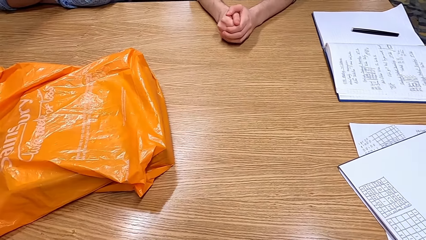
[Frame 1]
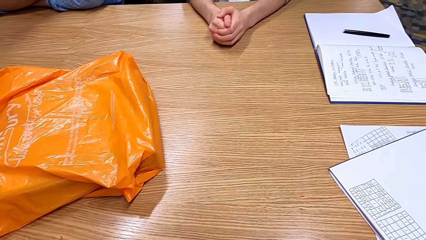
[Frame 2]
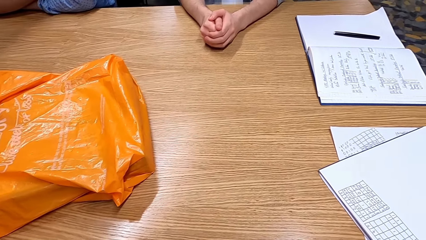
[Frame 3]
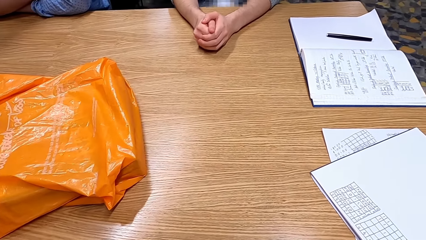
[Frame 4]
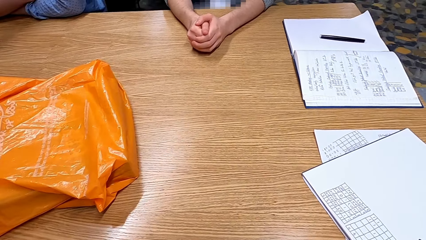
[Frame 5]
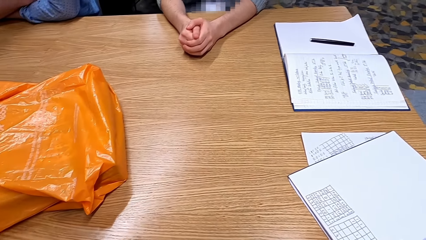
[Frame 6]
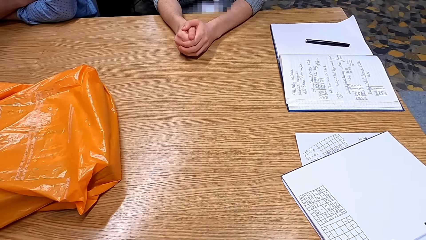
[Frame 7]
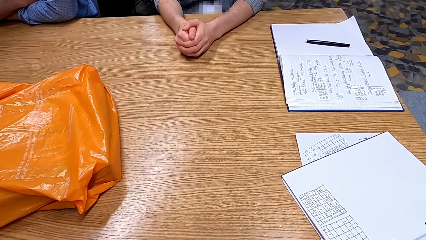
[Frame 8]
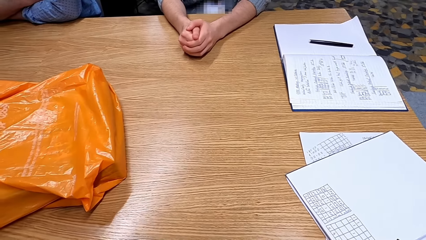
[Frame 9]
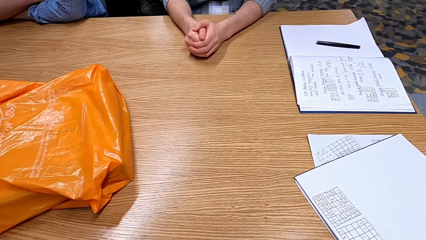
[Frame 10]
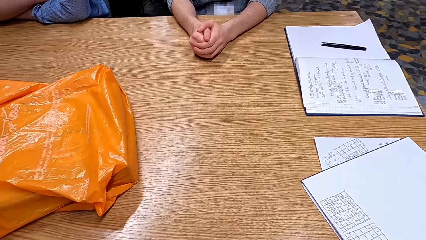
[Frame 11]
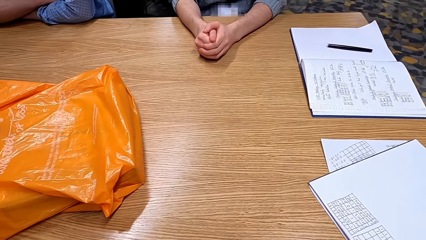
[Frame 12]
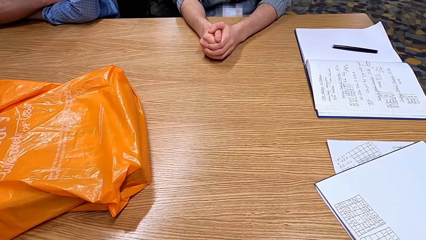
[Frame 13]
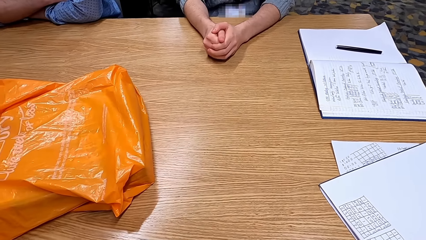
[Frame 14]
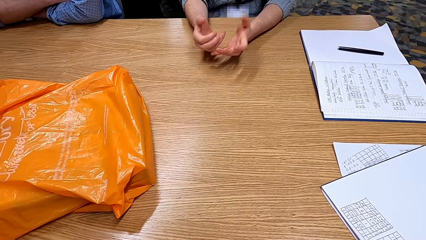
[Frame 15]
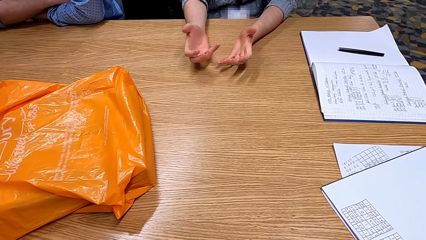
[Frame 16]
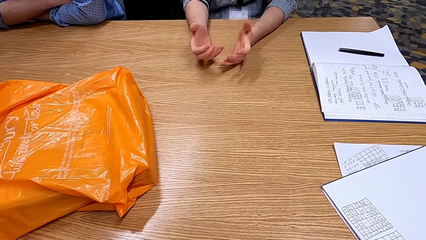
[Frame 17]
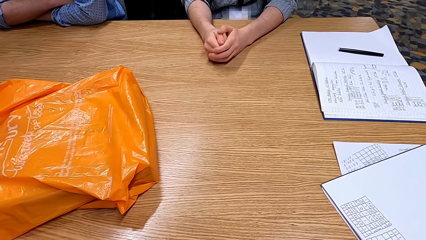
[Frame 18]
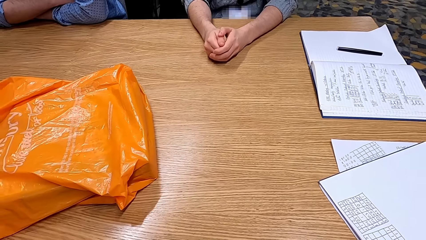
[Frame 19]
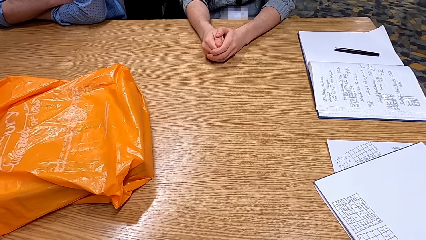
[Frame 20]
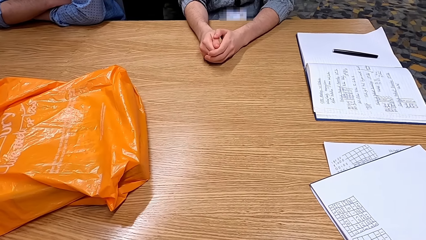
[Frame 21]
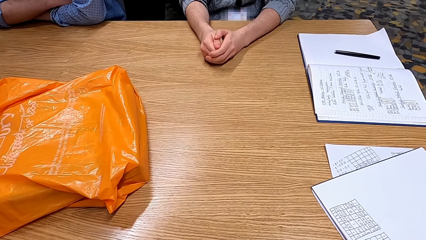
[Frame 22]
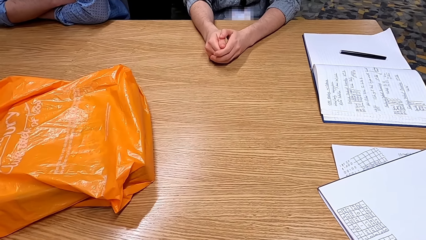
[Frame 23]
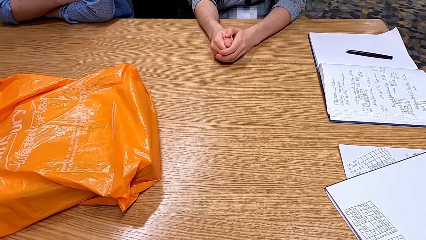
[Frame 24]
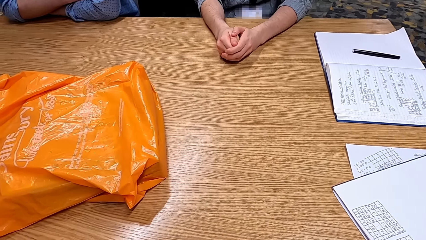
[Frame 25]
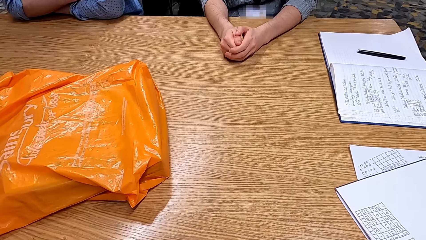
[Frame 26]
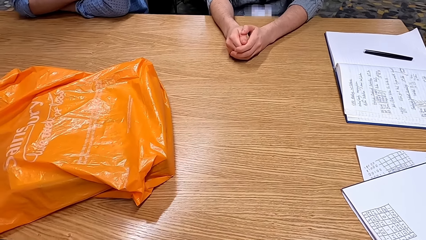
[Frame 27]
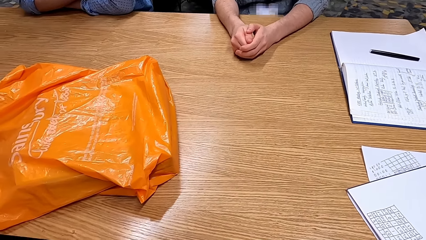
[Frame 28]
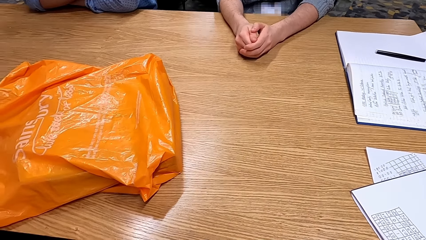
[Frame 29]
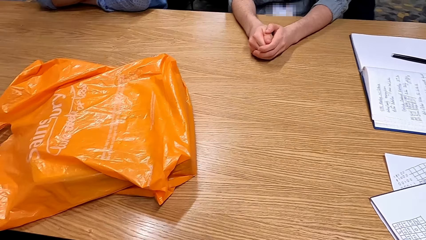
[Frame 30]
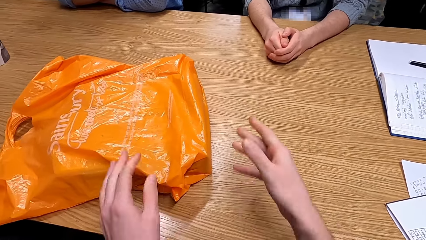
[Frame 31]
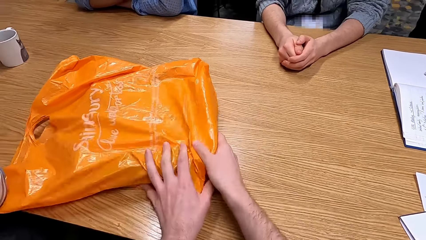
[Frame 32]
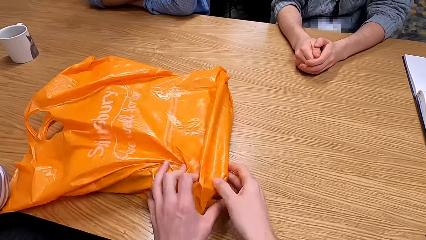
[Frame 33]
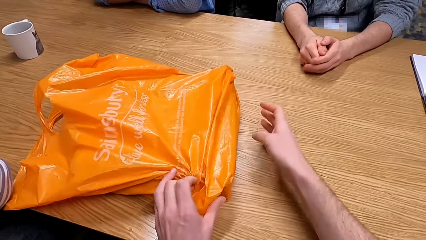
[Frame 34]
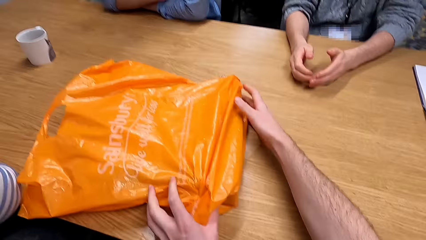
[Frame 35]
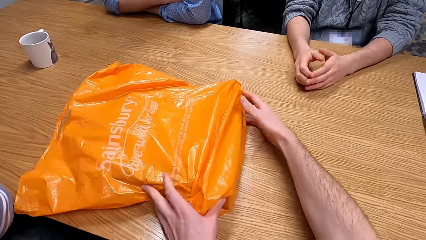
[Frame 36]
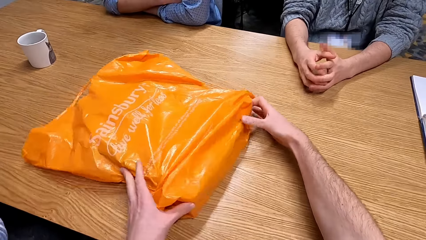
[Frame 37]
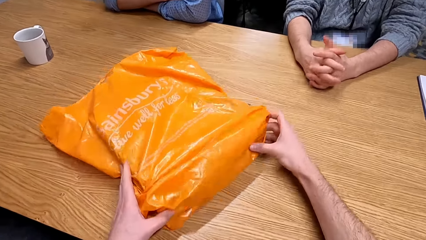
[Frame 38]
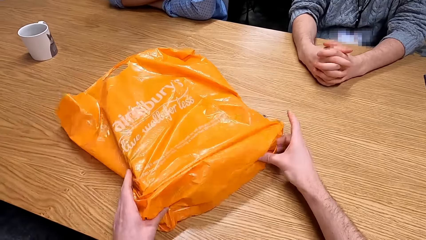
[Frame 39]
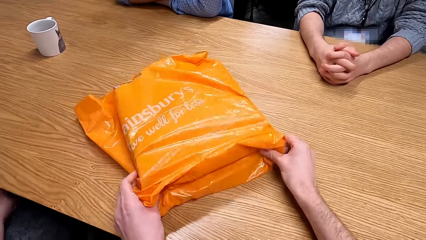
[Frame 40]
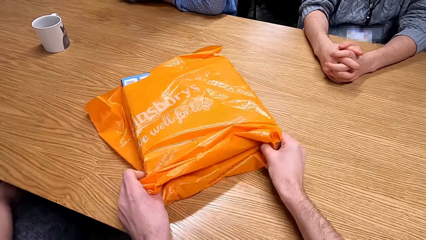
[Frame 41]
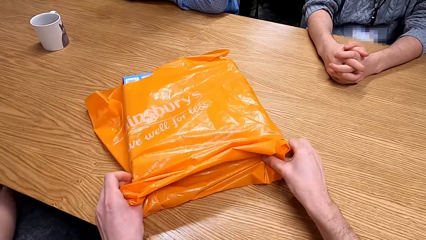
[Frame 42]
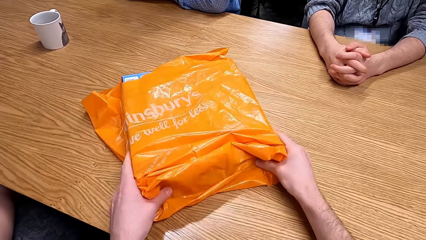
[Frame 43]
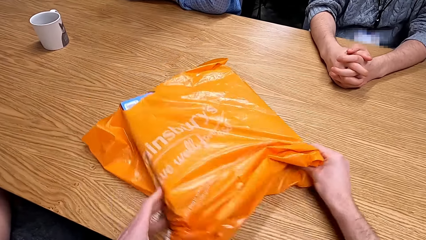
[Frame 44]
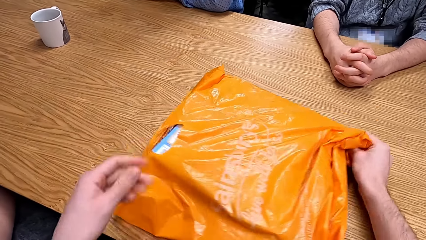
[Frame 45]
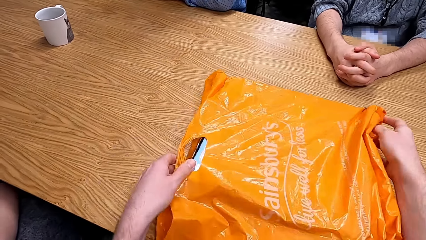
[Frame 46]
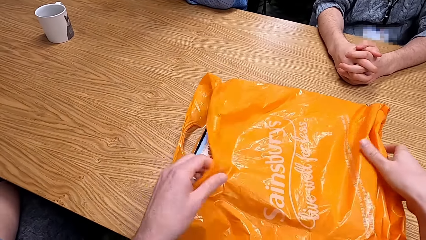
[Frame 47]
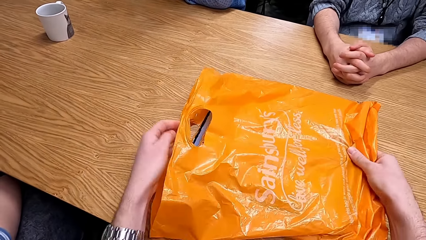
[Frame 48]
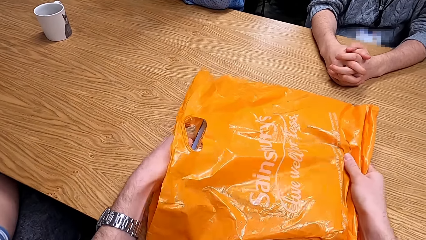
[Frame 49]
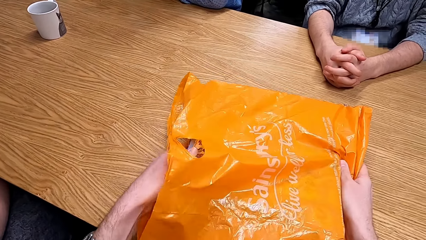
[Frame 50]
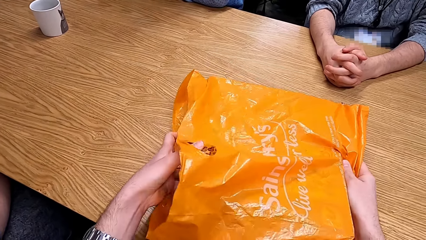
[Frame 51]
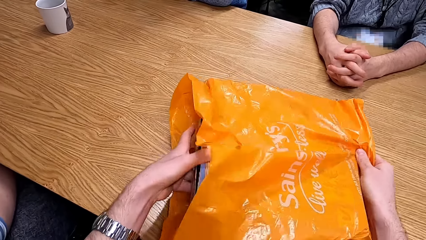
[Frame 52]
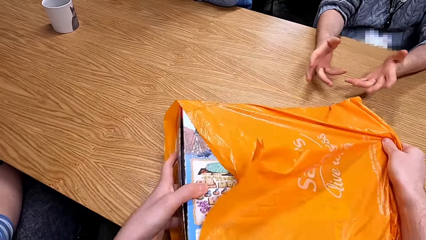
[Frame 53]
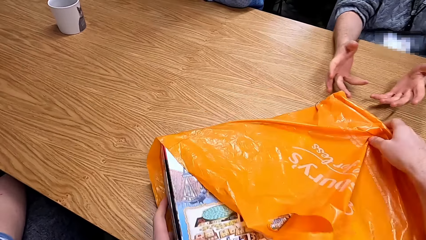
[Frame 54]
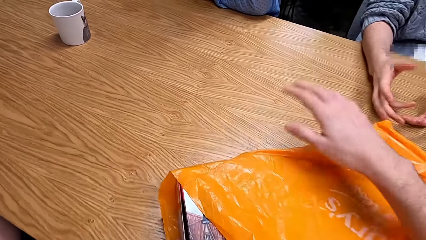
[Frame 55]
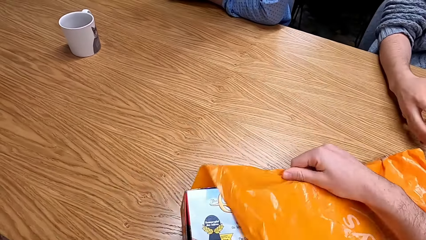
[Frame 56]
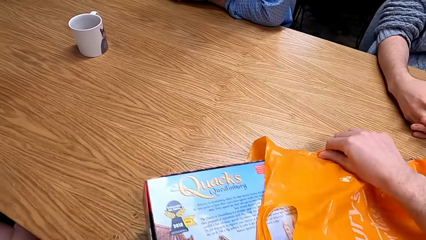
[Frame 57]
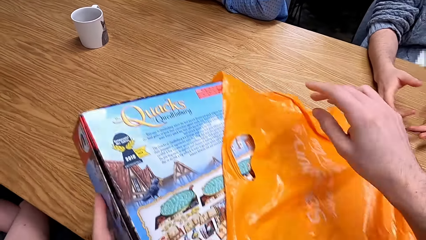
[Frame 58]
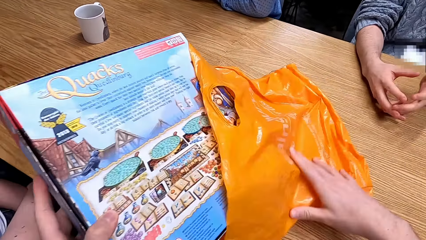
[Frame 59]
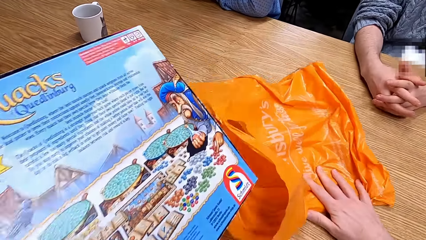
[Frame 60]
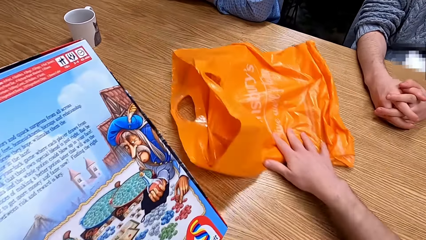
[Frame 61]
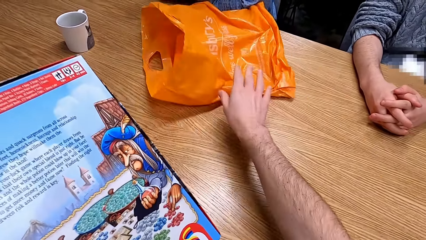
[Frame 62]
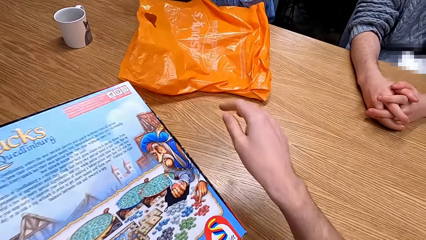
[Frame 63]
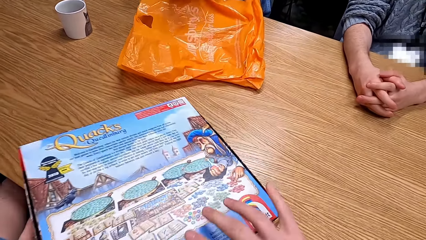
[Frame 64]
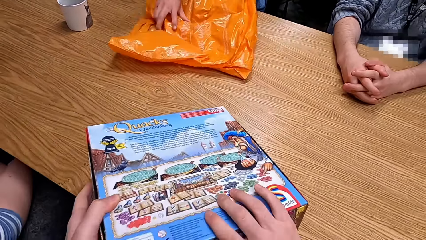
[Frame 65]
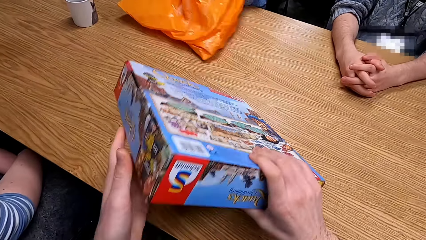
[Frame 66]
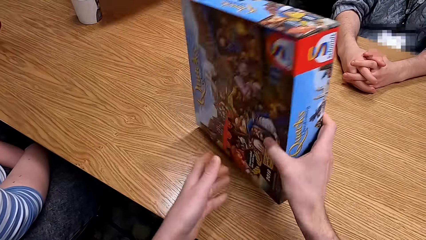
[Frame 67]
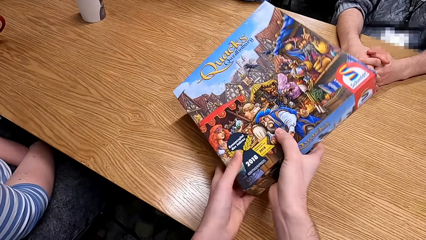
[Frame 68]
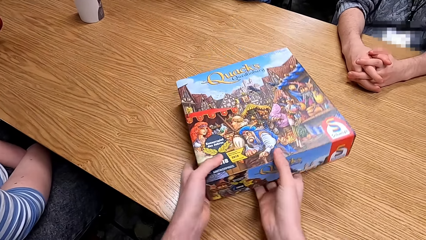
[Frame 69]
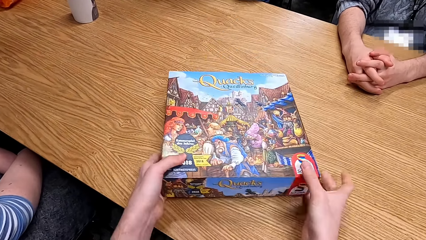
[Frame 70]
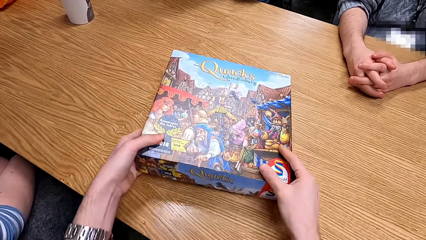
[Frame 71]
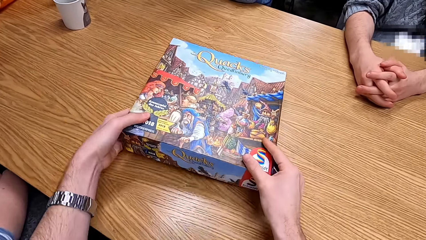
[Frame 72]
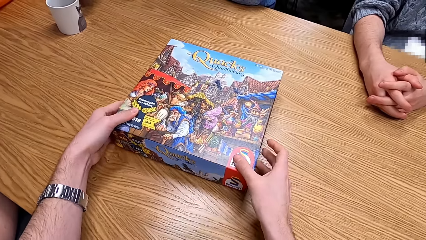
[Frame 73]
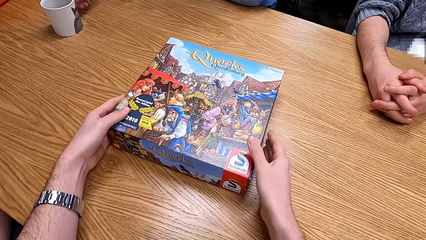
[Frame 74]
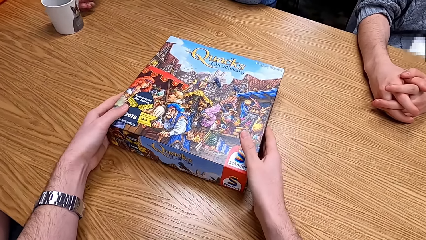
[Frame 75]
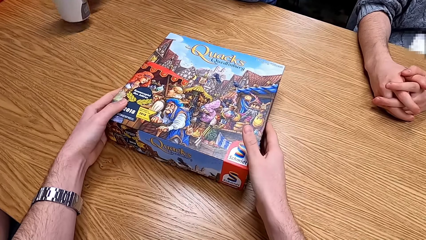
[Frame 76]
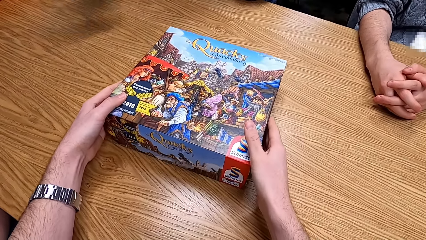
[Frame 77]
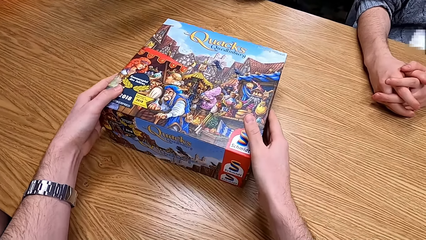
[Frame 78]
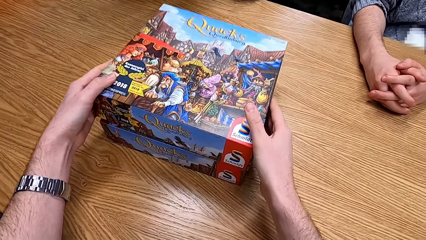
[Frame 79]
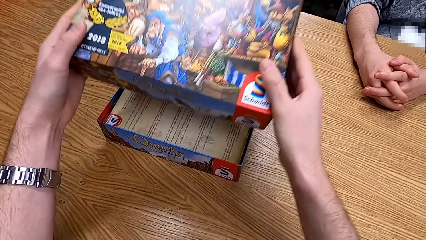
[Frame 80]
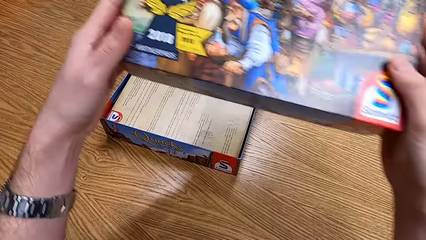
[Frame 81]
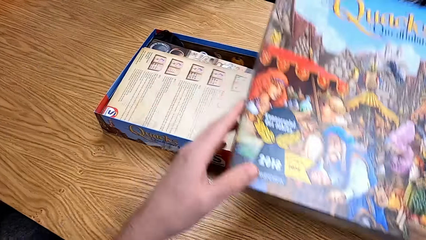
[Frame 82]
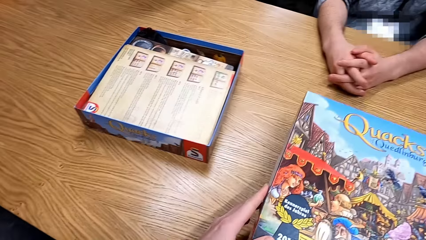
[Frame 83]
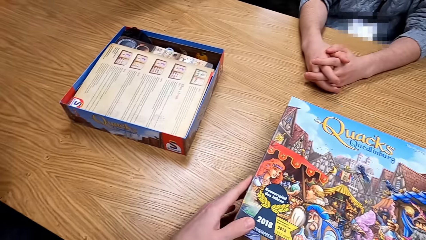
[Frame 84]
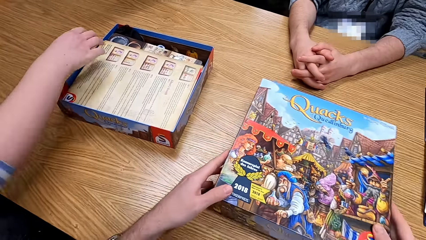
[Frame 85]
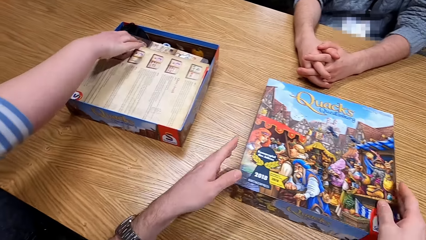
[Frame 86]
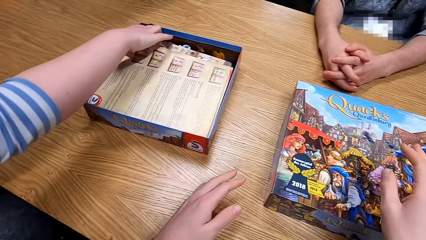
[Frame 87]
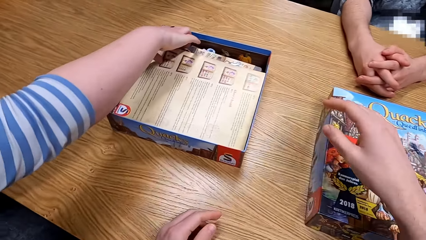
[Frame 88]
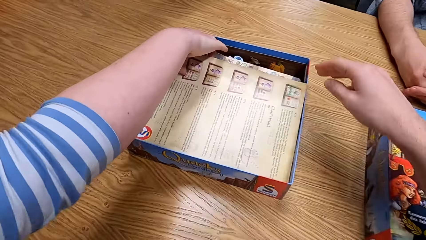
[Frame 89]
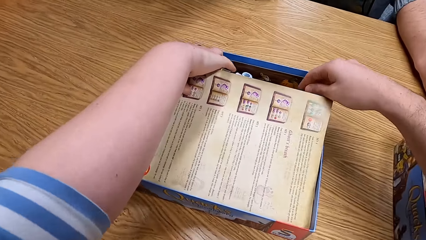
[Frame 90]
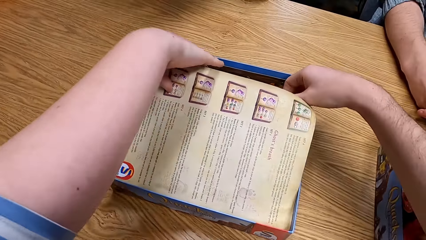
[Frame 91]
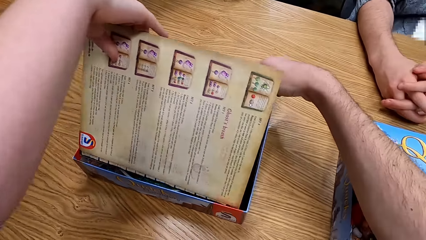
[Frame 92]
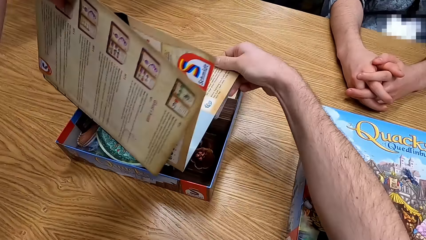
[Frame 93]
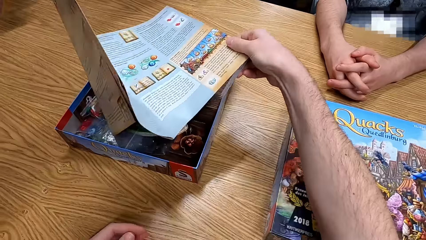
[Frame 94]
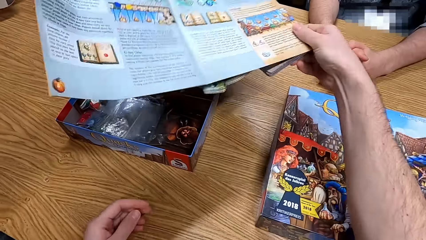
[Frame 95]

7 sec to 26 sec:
The camera wearer looks at the table. They pick up the paper bag. They remove the box from the polythene bag. They remove the box from the bag. They move the box towards a man. They open the box. They remove the instruction paper from the box.
